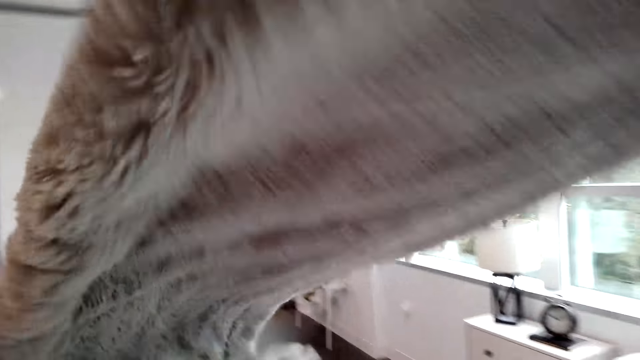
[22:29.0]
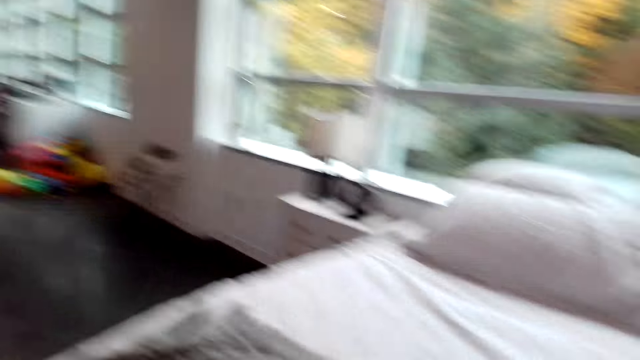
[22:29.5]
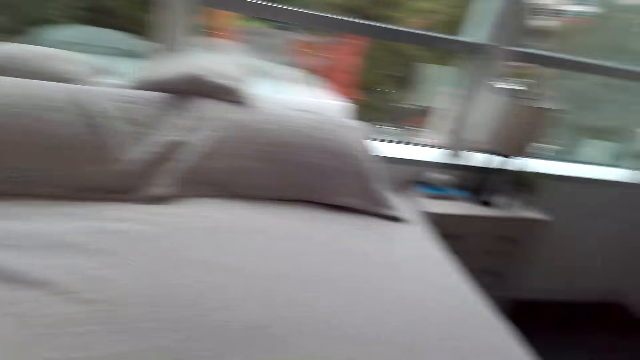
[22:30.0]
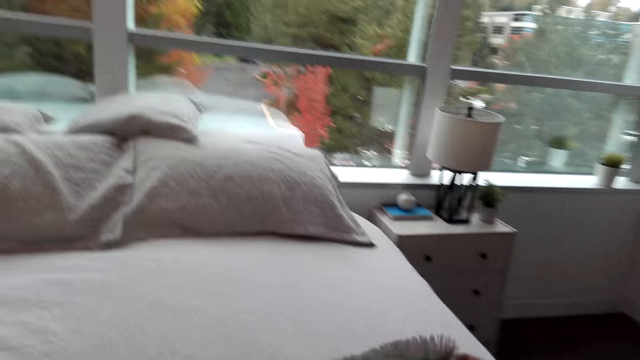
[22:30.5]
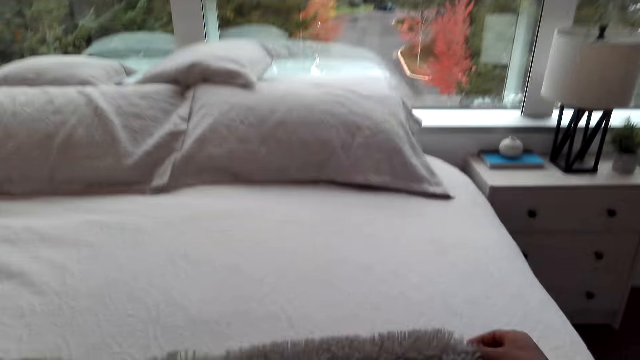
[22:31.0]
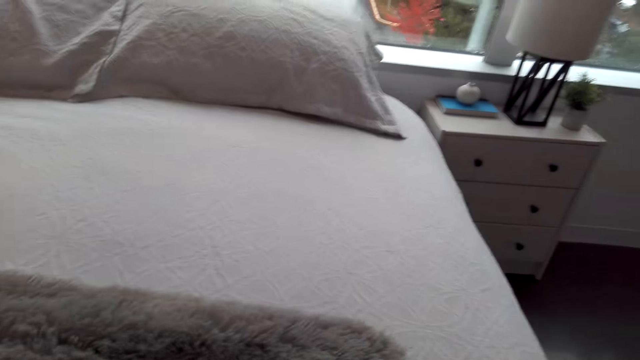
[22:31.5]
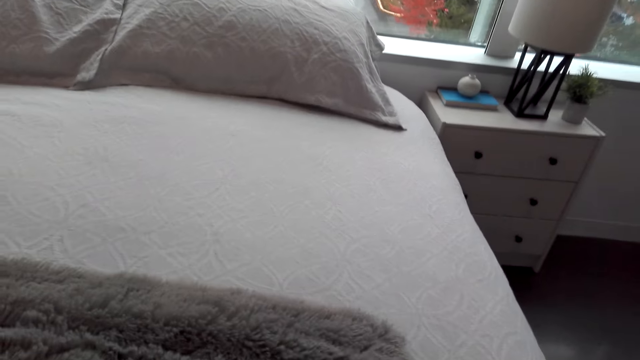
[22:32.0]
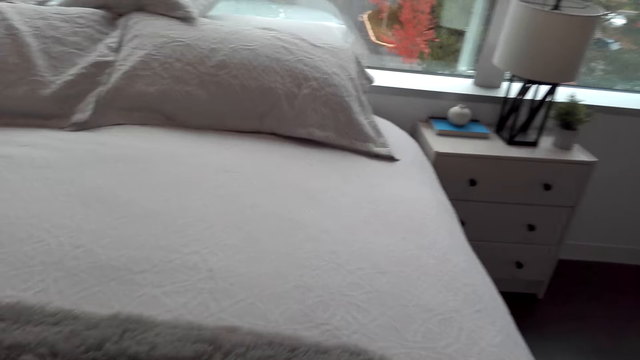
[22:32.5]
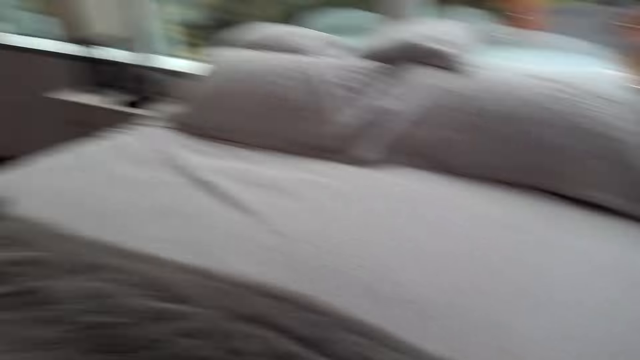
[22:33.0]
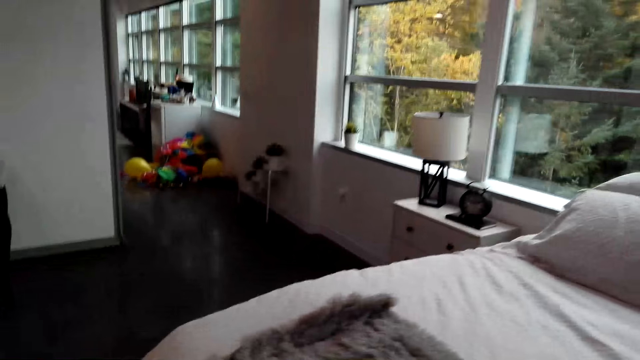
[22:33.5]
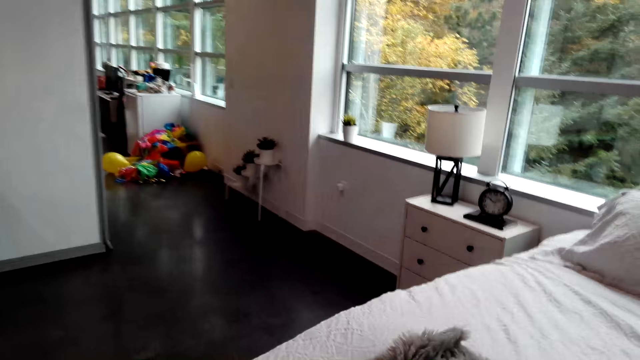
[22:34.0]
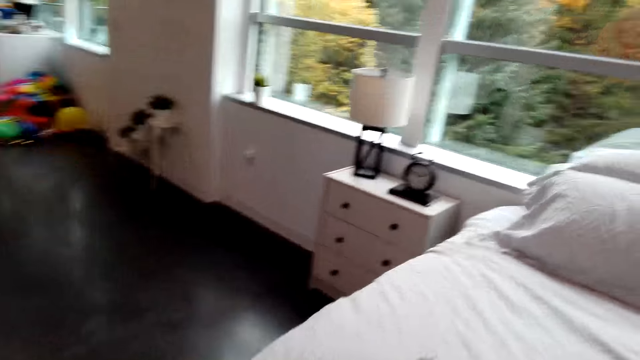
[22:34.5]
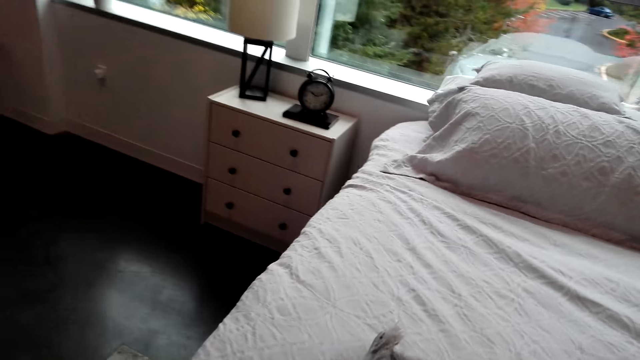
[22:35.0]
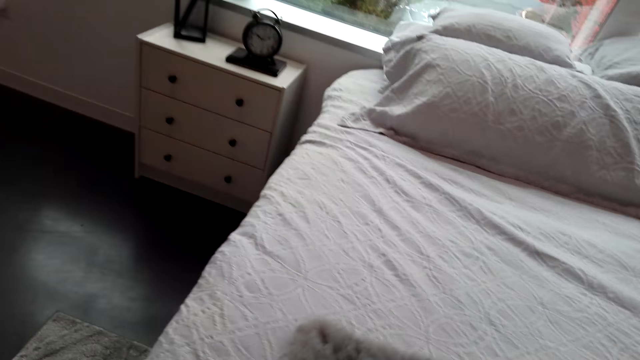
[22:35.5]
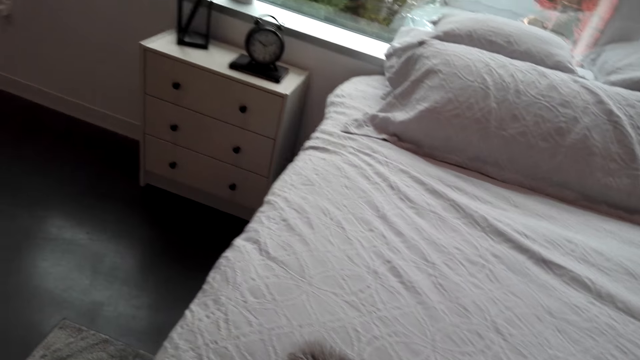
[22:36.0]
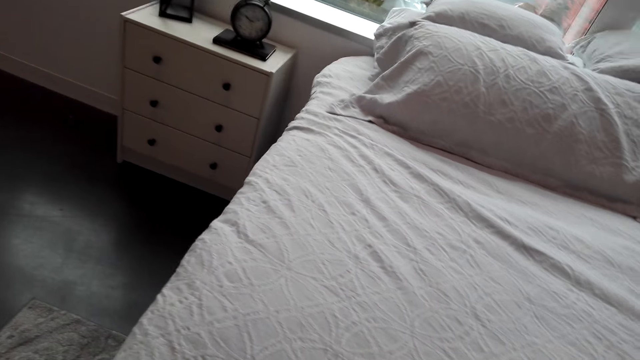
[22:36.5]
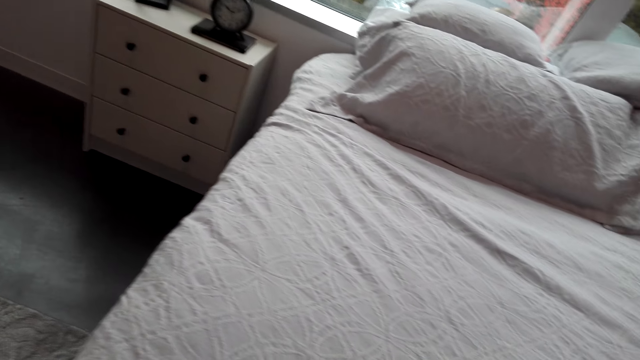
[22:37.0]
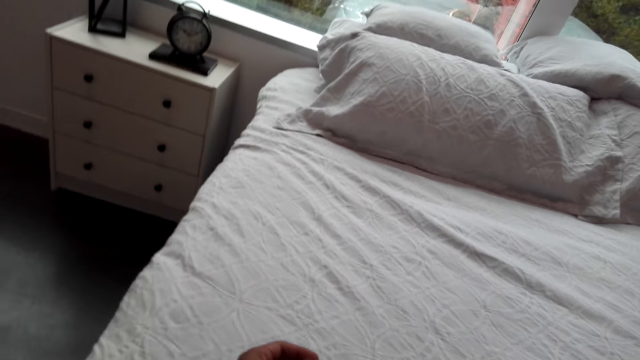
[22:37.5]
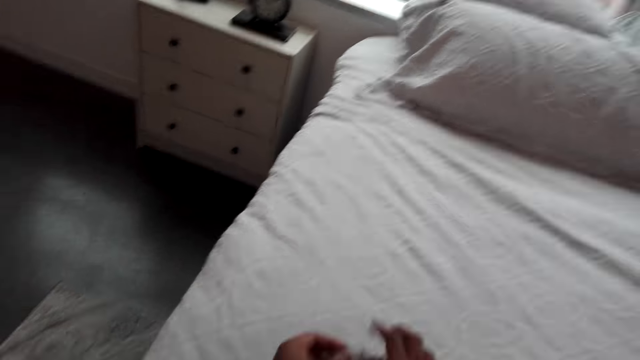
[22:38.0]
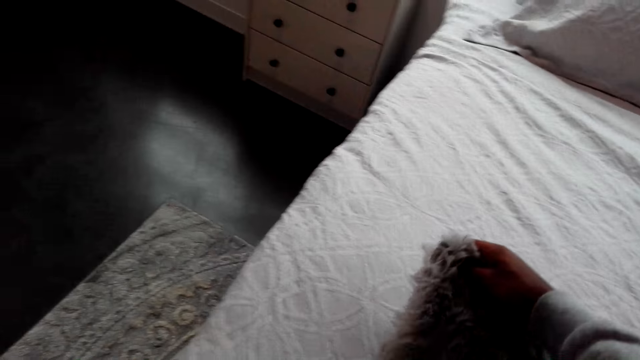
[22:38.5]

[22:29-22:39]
The camera wearer lifts the cloth. They drop the cloth on the bed. They stretch the cloth on the bed. They make a step. They stretch the cloth on the bed.

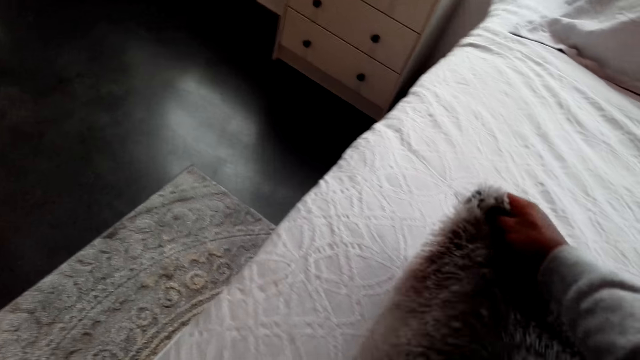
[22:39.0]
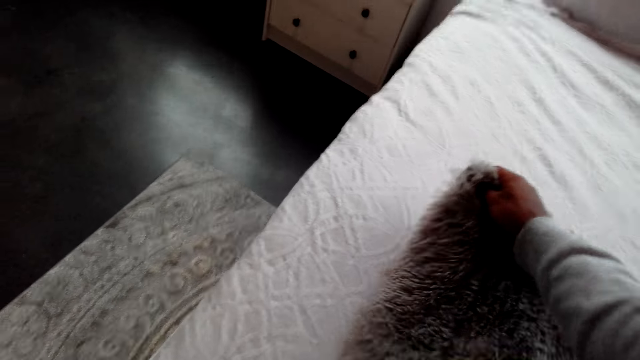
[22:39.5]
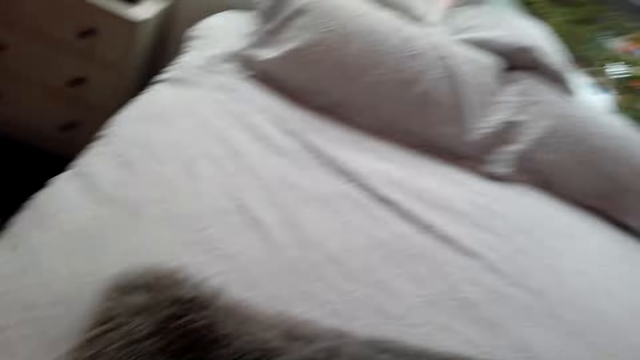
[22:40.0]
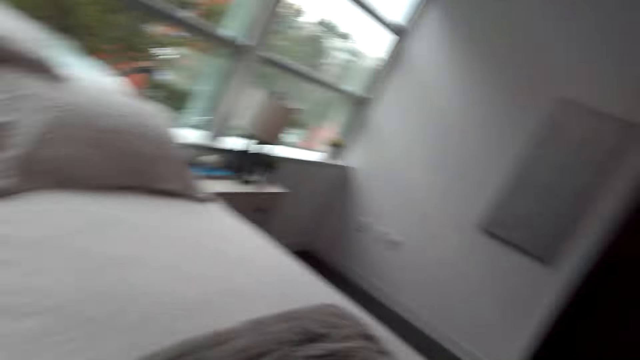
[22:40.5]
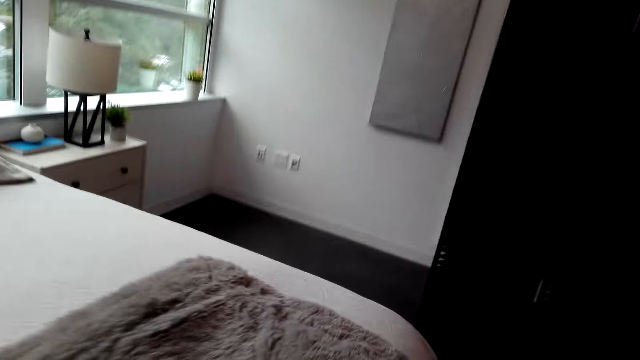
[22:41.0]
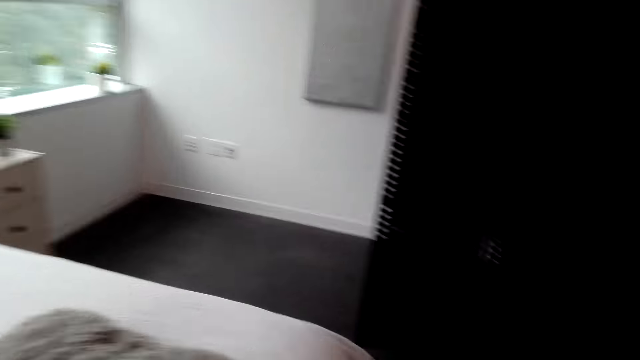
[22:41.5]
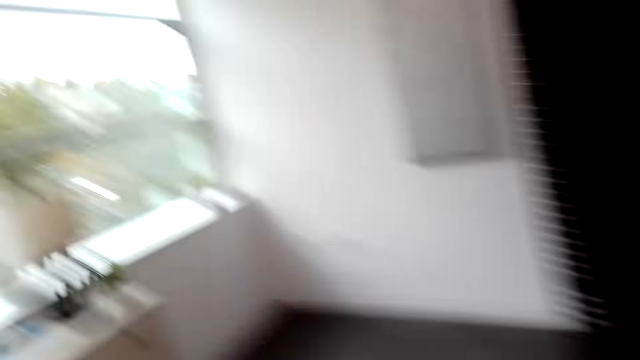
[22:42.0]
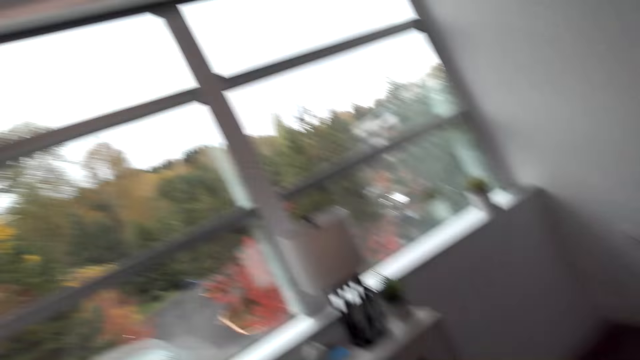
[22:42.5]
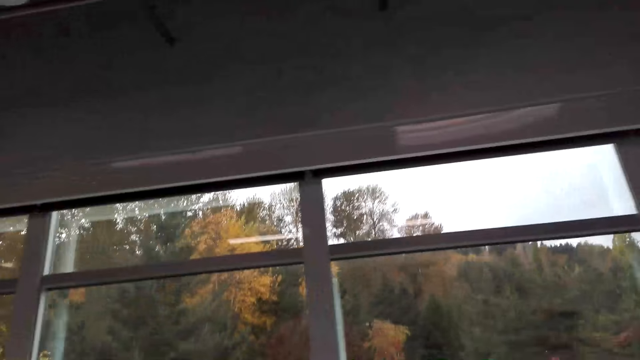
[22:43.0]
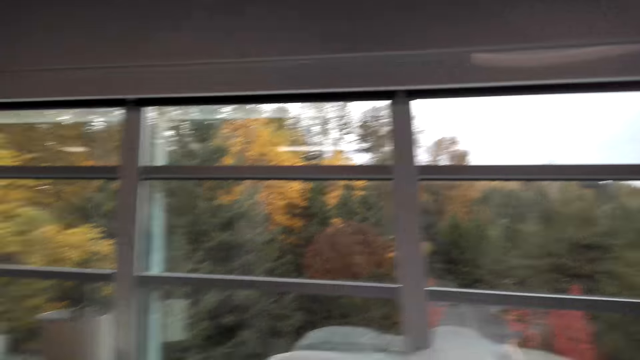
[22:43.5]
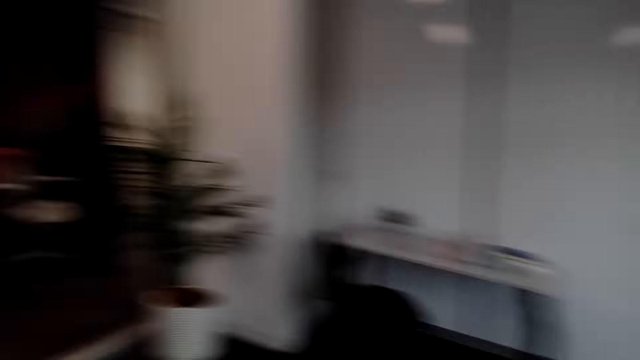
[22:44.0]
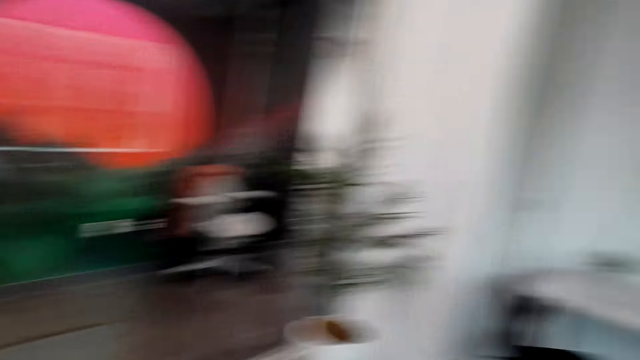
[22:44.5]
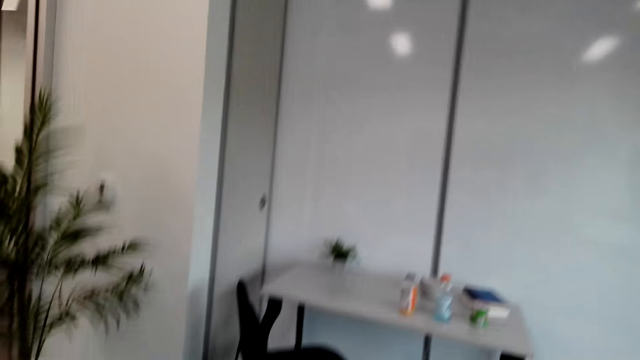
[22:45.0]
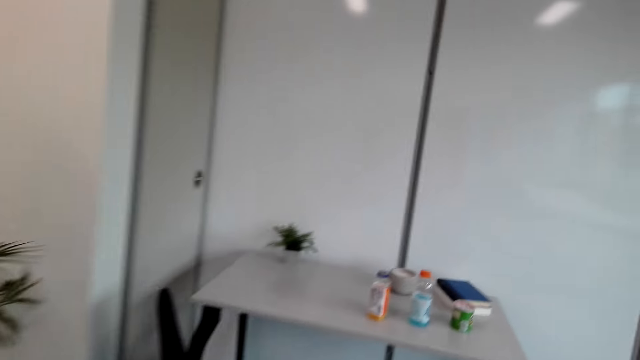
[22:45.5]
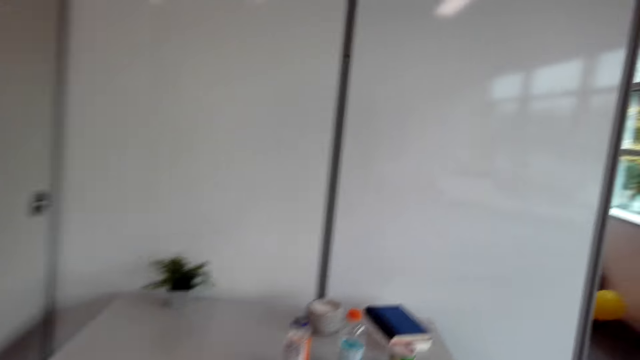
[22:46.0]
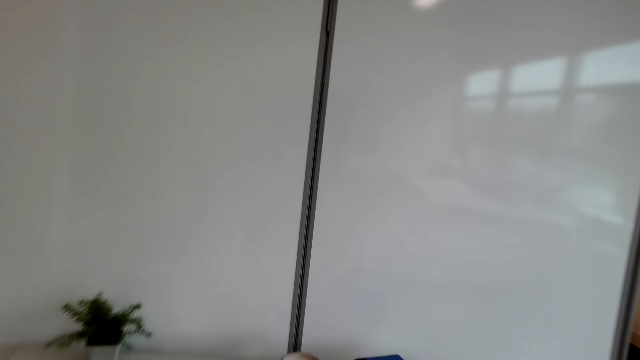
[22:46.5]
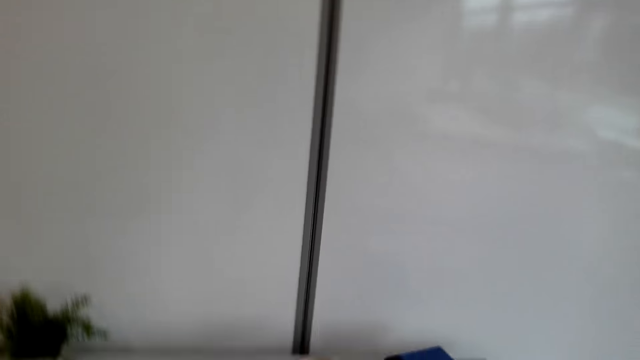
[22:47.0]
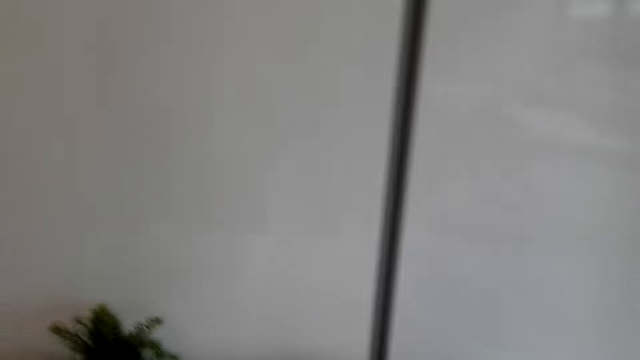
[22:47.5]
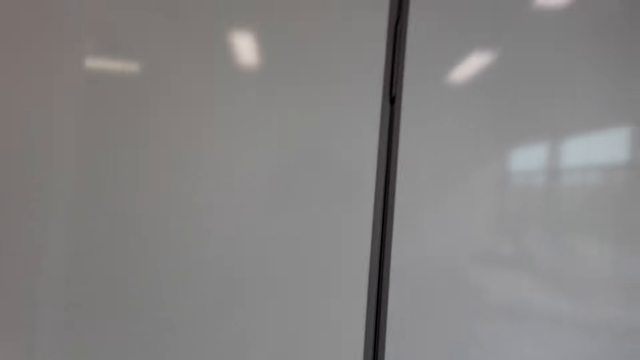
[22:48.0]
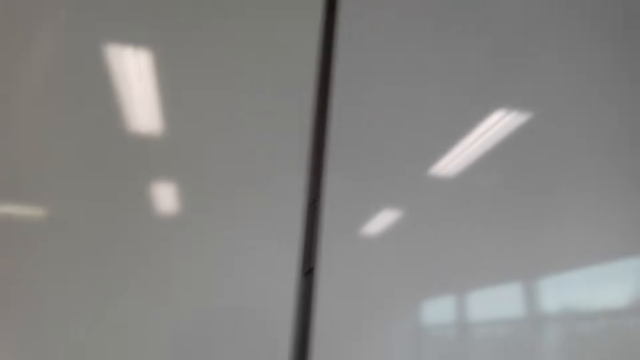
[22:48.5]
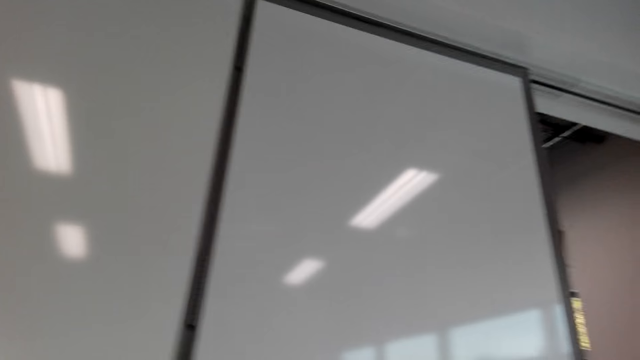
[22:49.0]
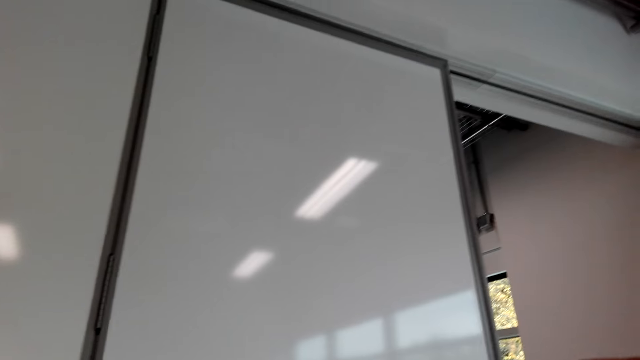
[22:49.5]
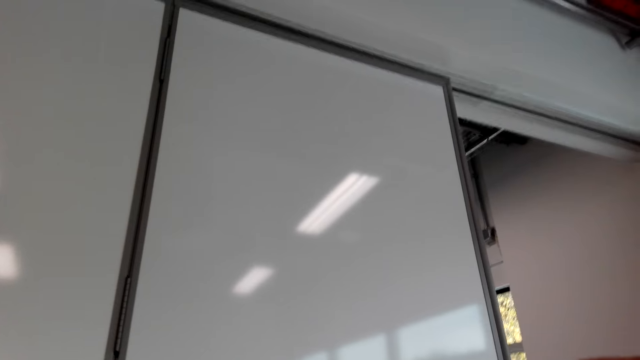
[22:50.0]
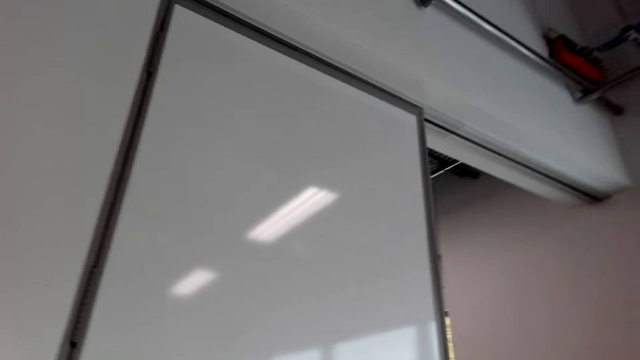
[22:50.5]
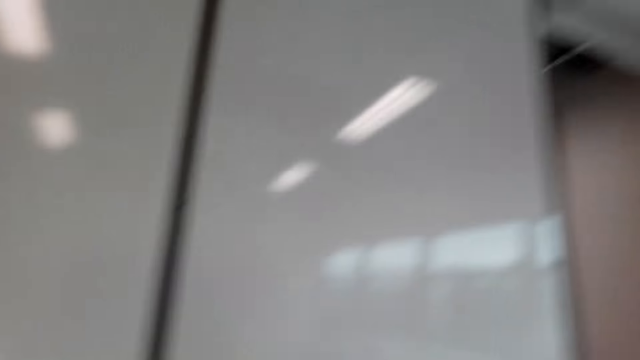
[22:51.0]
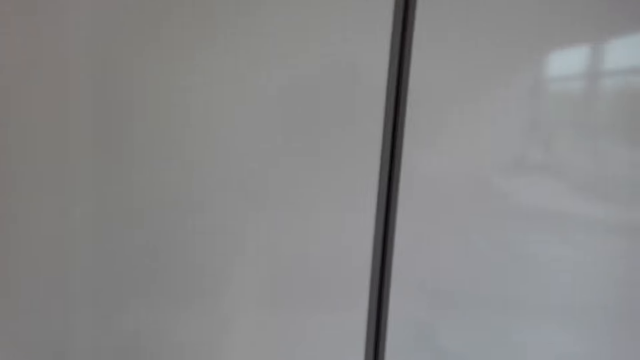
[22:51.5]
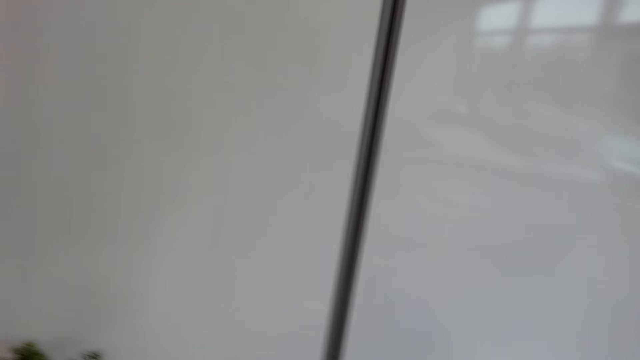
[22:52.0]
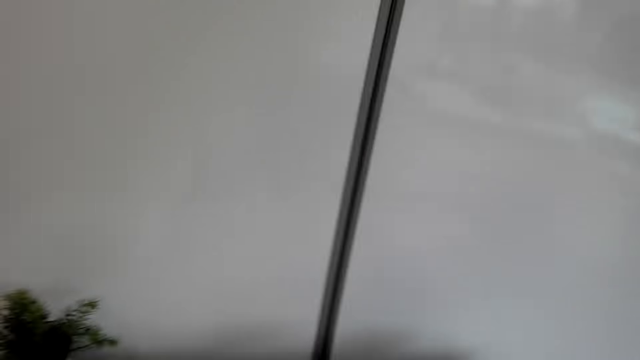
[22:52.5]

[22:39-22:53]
The camera wearer walks around. They look around. They walk around. They look at the table. They look around.
